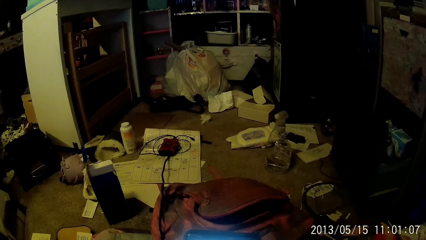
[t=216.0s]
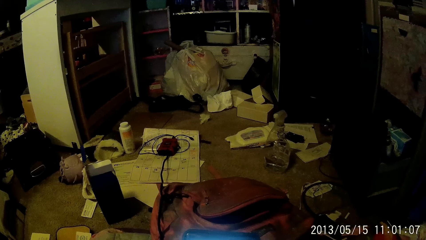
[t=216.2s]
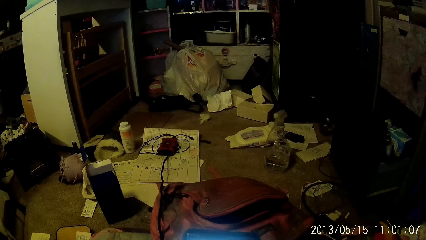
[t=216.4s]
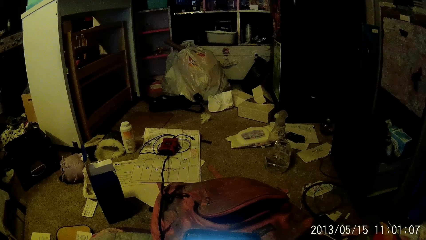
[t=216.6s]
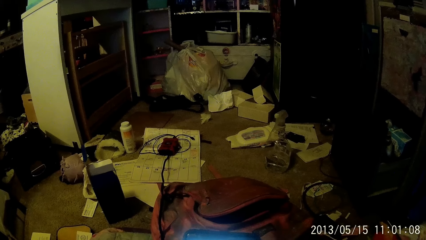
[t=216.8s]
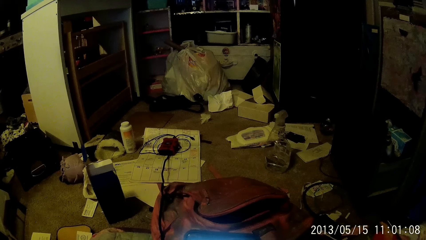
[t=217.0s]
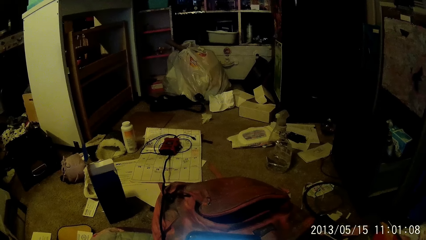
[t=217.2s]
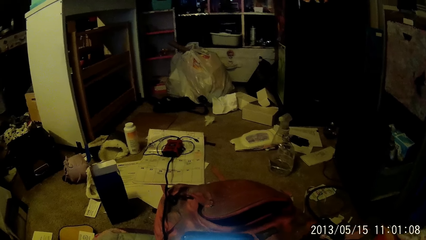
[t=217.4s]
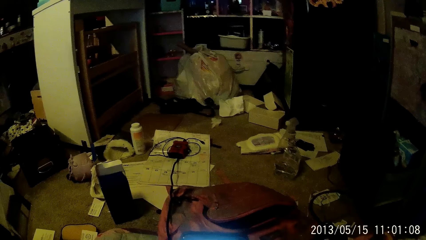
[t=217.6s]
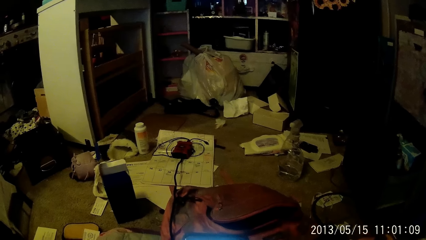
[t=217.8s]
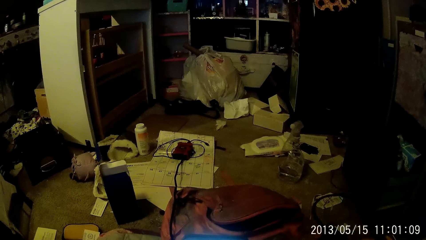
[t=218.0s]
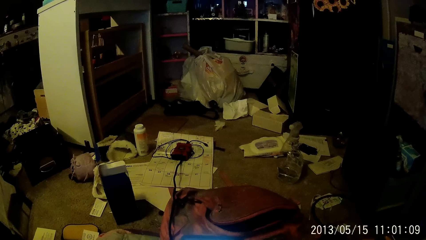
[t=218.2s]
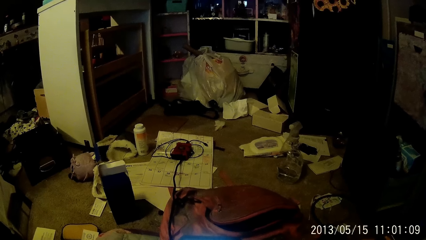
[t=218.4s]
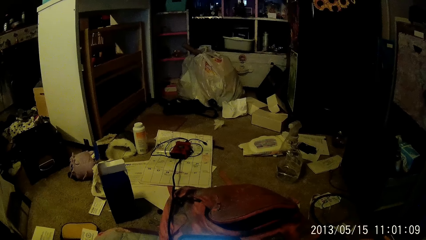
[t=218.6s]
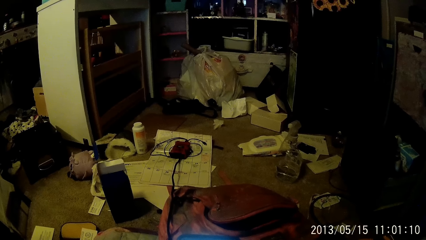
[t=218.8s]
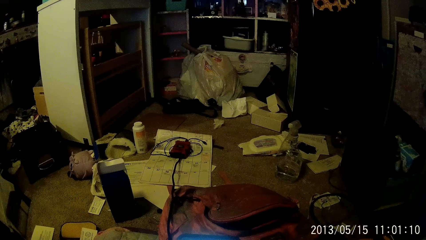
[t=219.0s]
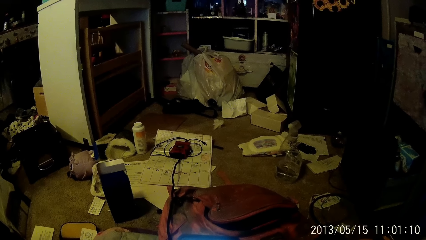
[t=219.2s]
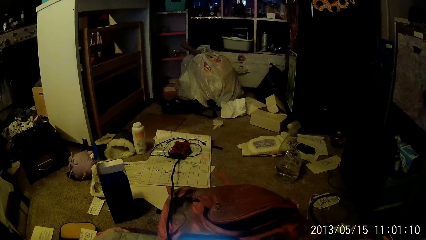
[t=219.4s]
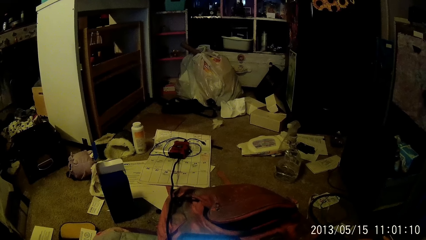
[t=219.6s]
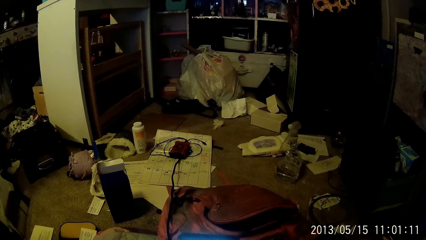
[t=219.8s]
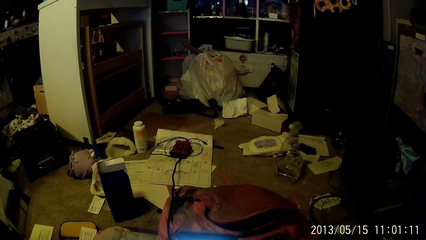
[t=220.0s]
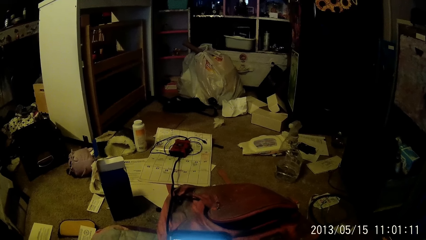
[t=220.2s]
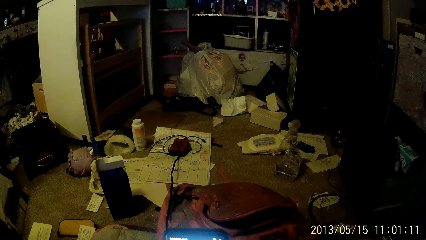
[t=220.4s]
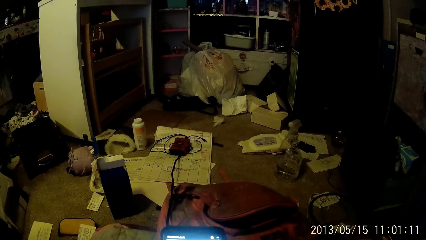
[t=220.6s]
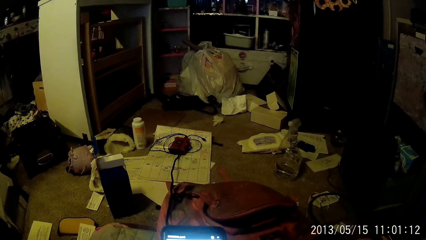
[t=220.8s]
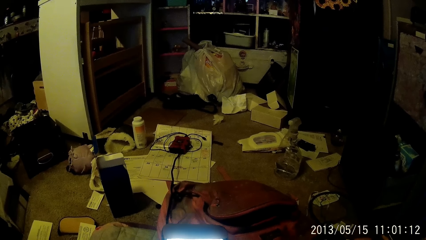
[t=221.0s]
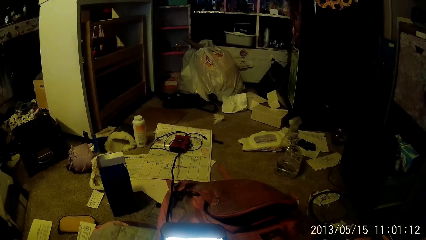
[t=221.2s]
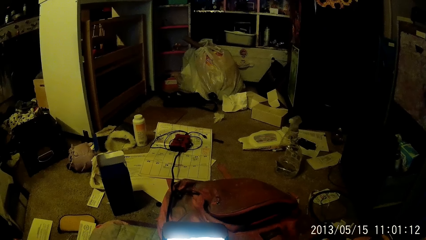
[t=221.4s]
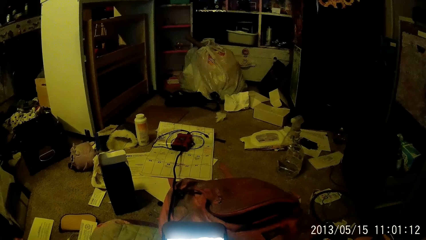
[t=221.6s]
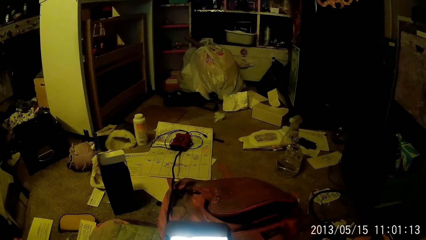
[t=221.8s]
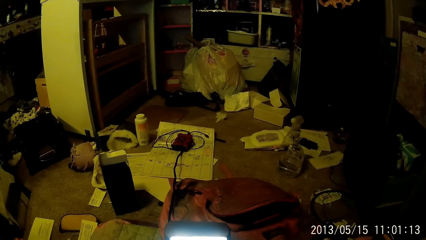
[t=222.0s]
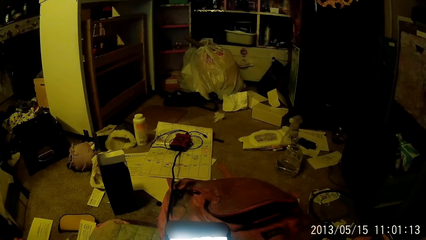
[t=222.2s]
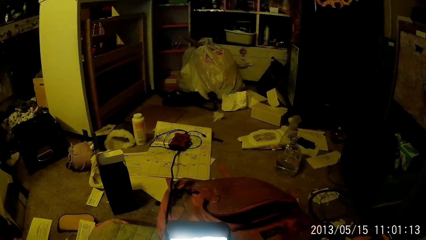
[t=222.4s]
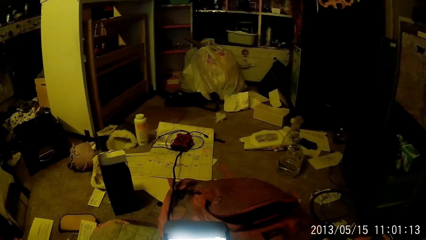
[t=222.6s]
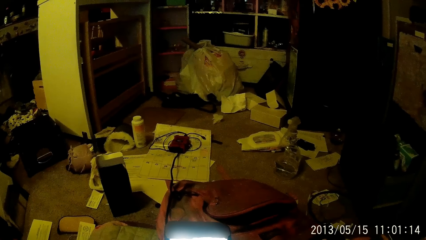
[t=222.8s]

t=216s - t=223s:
The camera wearer scrolls through the phone.

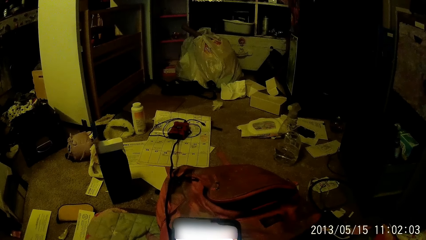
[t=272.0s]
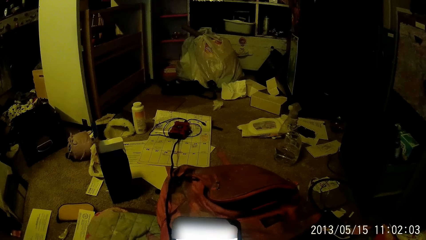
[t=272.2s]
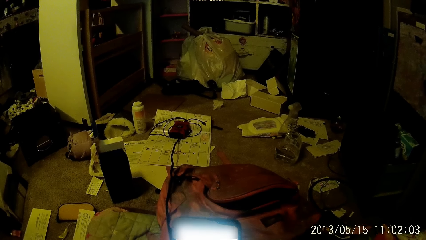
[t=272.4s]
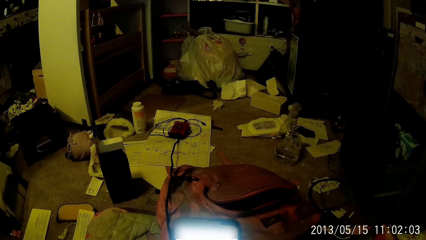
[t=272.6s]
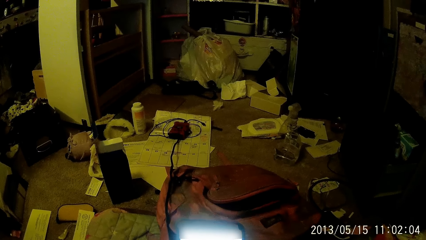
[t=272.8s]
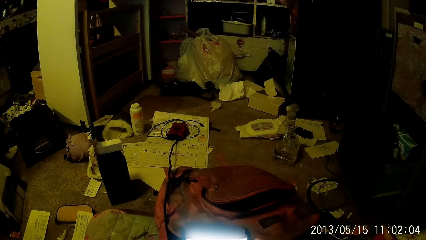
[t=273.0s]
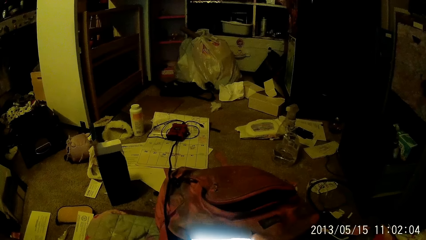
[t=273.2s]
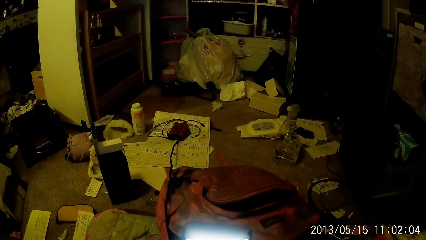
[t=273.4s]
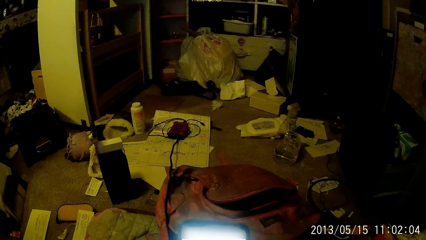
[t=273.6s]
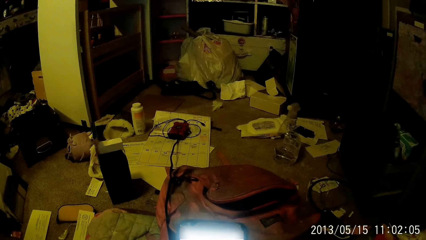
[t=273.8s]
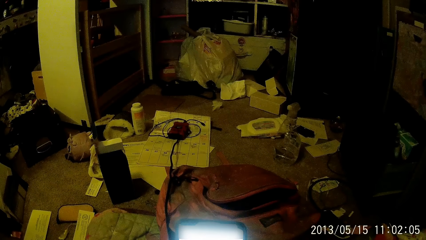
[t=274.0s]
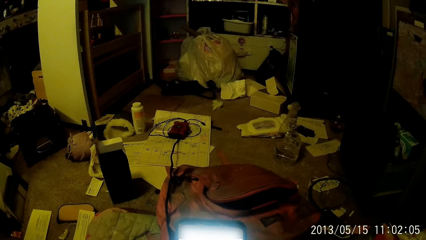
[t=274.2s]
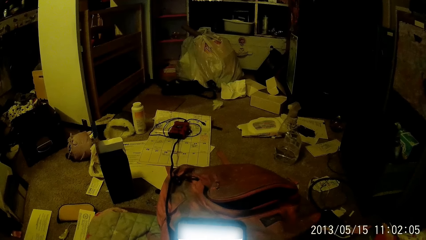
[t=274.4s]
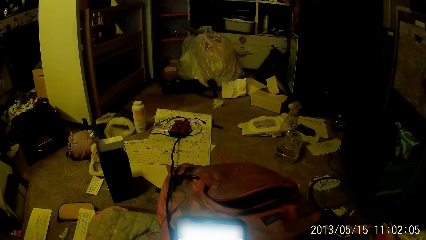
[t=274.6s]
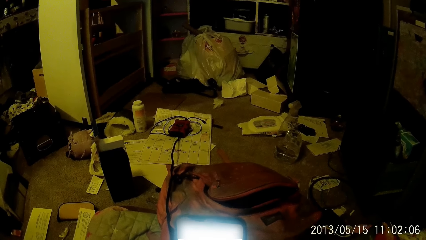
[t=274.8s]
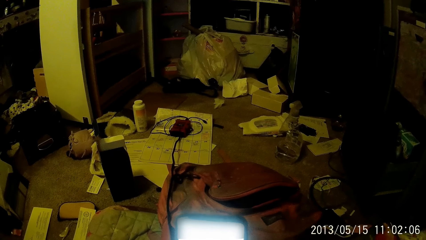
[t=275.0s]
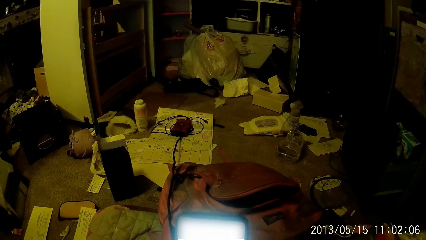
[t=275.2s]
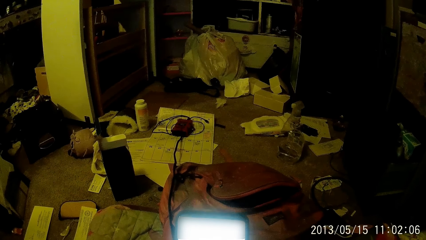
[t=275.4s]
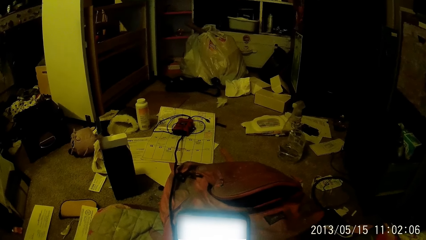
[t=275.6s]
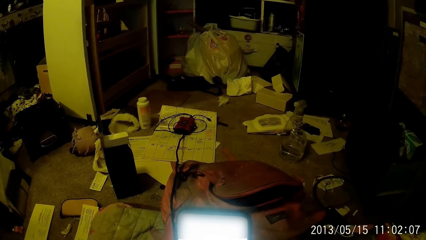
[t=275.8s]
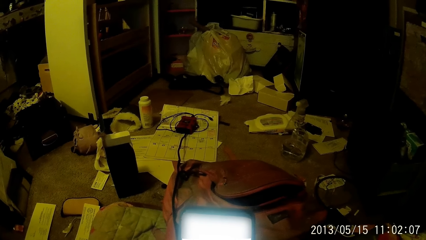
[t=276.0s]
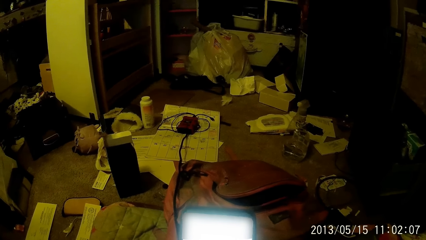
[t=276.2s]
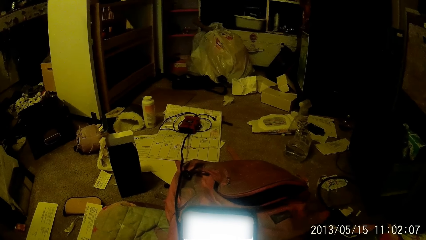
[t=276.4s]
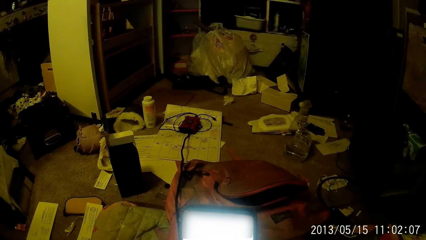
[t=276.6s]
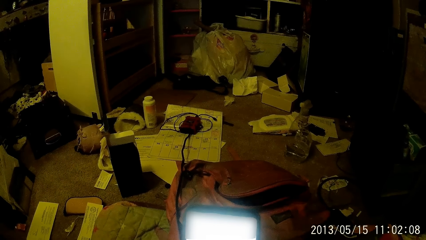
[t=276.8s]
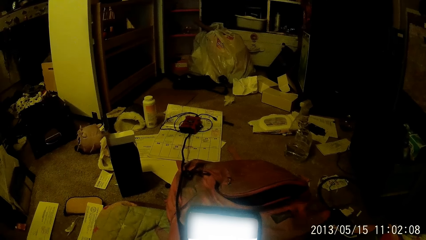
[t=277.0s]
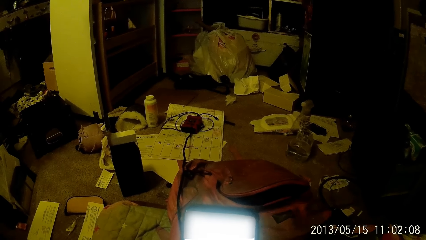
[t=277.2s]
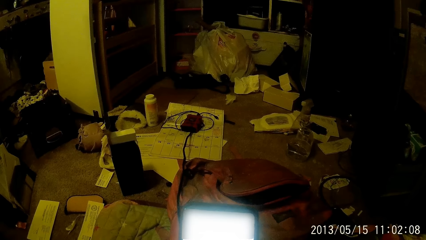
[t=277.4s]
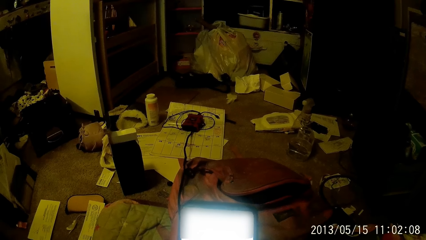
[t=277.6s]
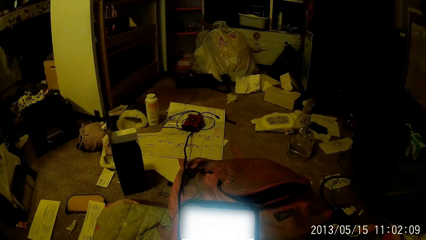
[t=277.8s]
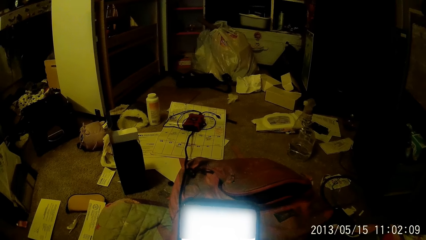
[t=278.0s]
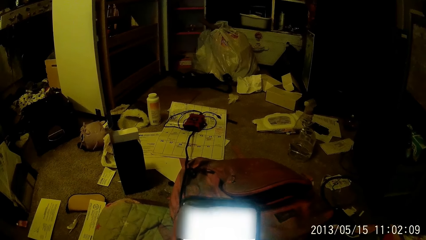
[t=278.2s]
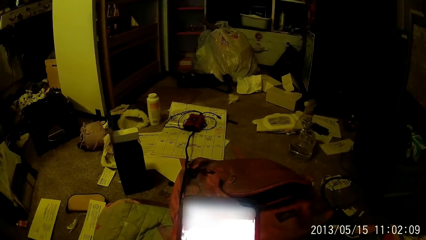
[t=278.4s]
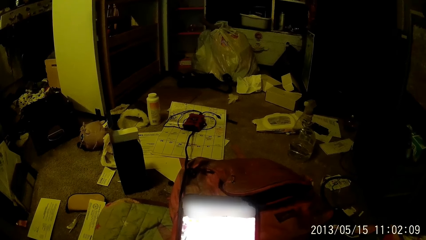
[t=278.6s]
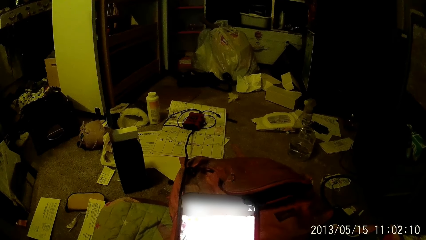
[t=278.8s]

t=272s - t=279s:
The camera wearer touches a phone with his right hand.
